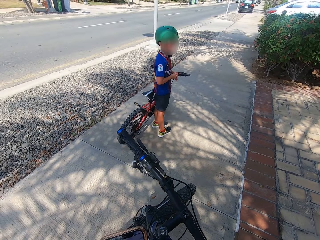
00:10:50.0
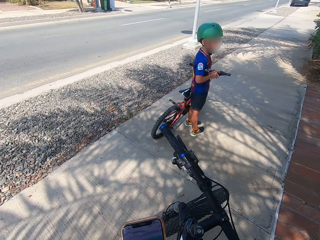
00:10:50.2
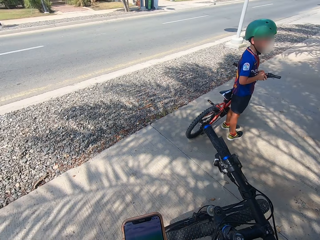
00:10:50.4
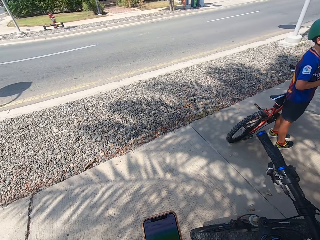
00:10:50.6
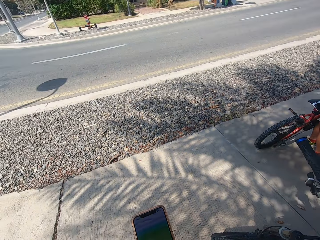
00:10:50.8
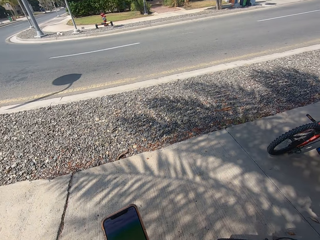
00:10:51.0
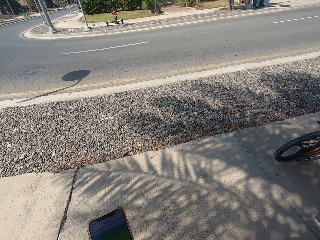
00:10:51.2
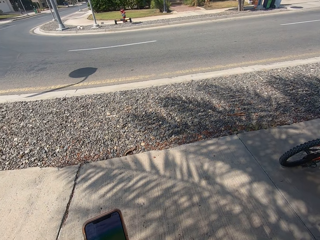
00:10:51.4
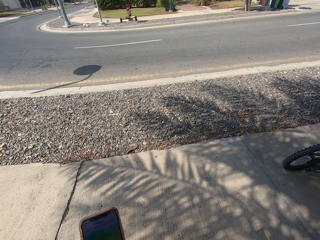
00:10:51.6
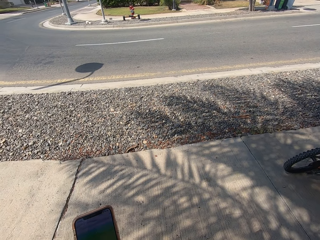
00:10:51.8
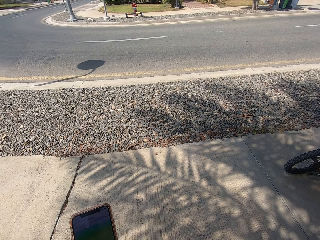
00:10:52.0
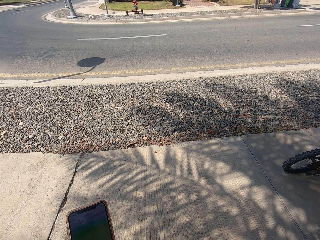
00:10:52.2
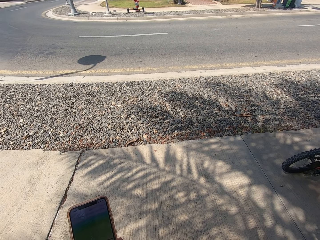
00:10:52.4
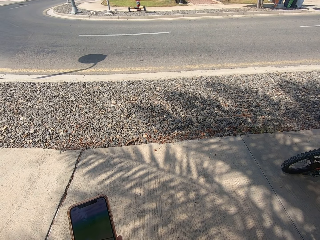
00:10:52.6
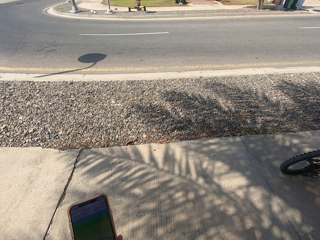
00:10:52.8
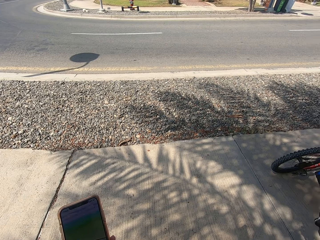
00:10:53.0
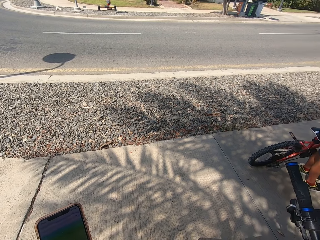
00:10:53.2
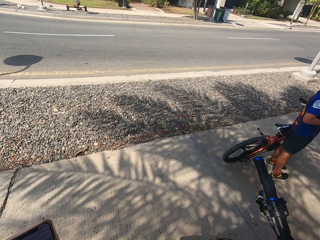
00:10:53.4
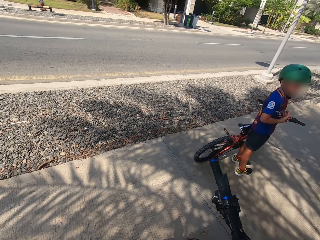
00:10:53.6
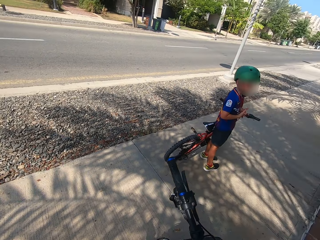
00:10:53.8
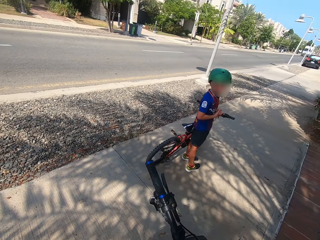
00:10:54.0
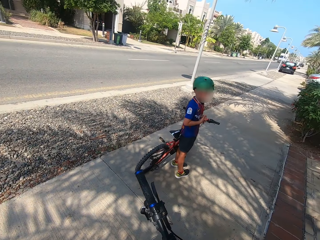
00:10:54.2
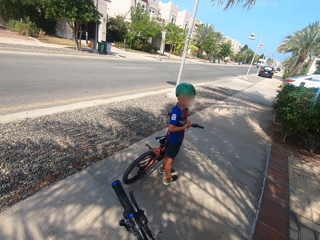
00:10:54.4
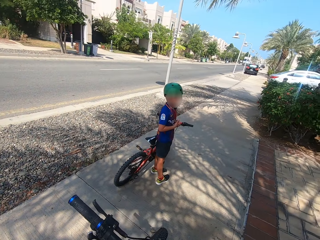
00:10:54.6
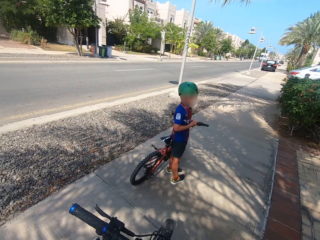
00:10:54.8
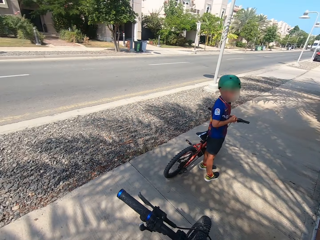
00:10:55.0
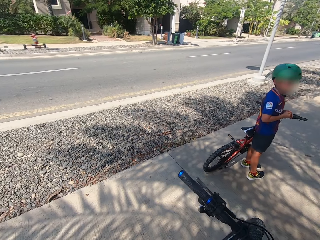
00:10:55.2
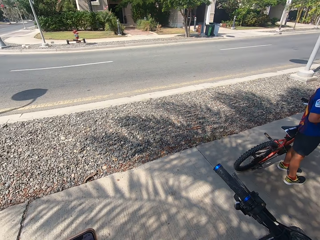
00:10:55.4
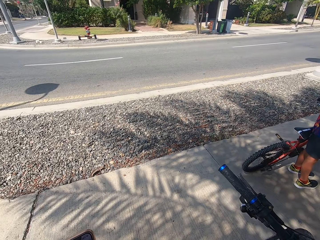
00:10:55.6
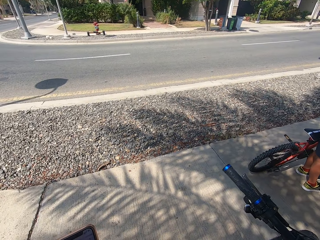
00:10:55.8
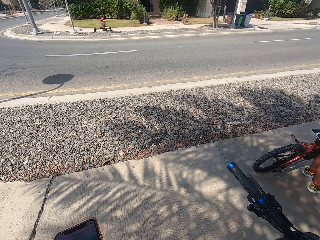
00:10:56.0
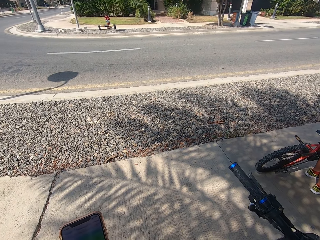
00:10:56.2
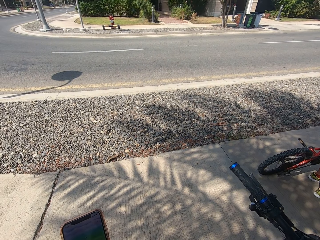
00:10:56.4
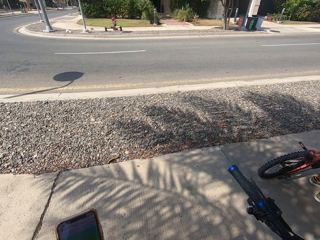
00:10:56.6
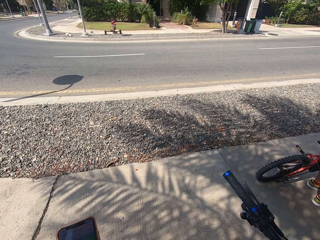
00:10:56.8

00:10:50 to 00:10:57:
The camera wearer scrolls the phone.

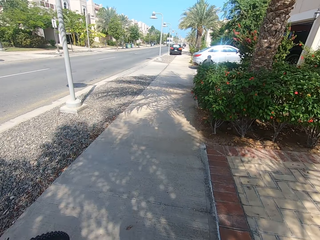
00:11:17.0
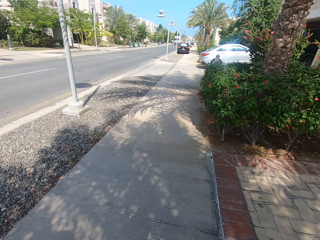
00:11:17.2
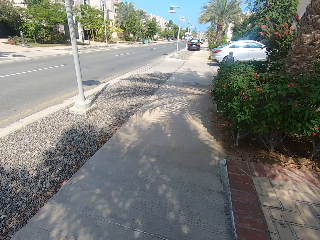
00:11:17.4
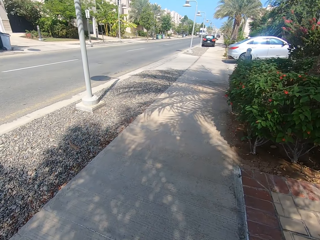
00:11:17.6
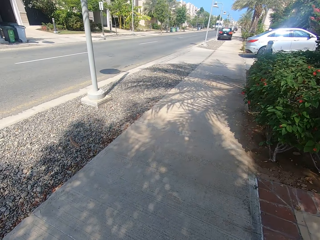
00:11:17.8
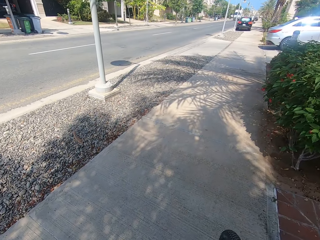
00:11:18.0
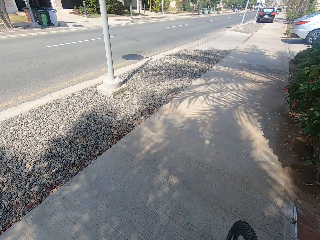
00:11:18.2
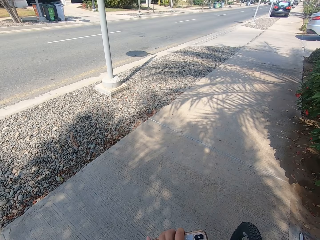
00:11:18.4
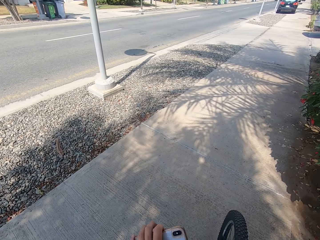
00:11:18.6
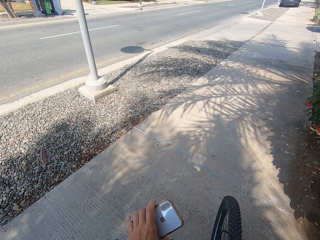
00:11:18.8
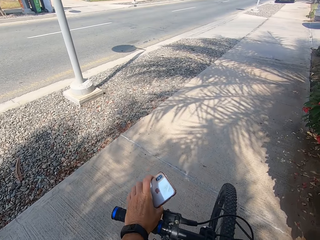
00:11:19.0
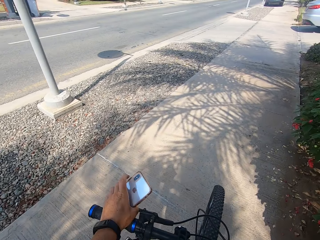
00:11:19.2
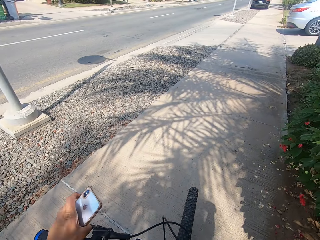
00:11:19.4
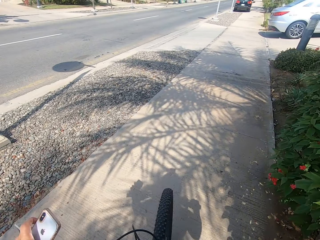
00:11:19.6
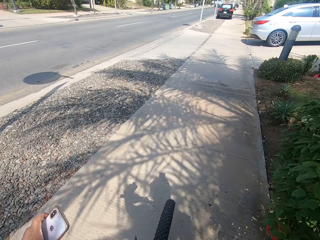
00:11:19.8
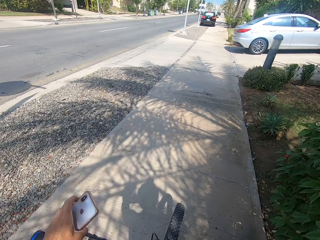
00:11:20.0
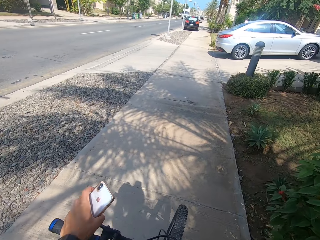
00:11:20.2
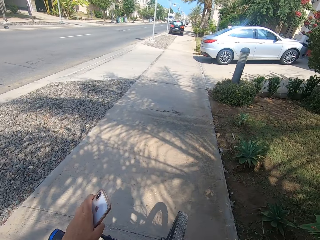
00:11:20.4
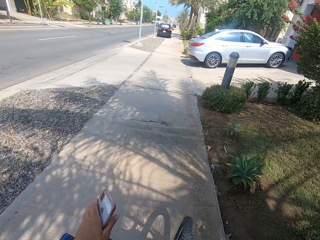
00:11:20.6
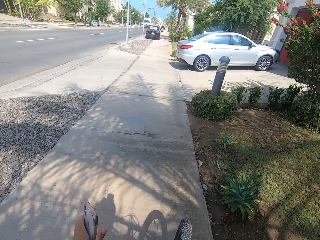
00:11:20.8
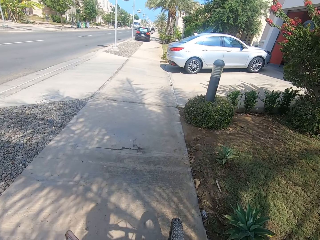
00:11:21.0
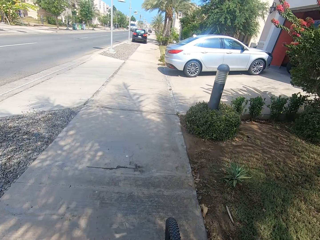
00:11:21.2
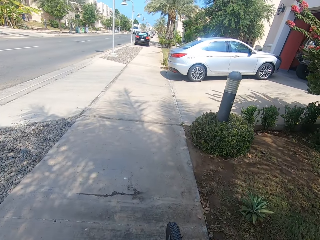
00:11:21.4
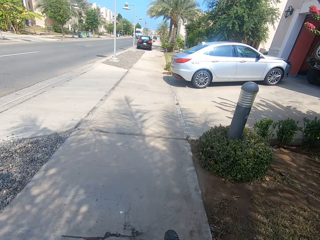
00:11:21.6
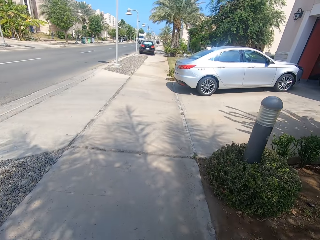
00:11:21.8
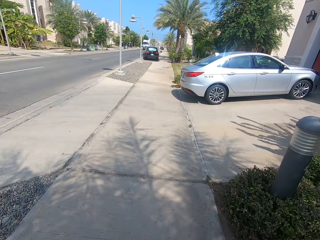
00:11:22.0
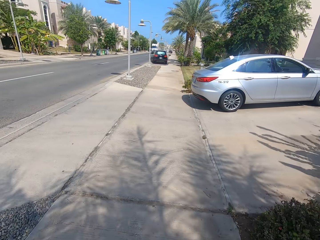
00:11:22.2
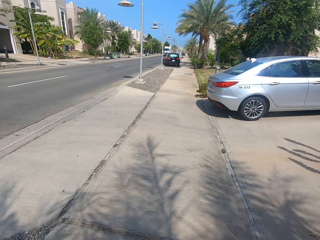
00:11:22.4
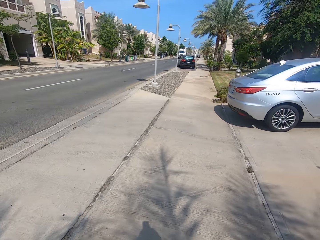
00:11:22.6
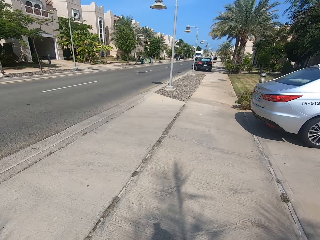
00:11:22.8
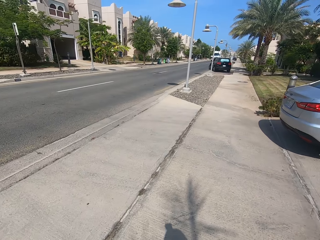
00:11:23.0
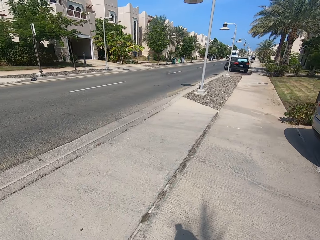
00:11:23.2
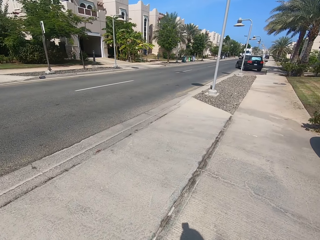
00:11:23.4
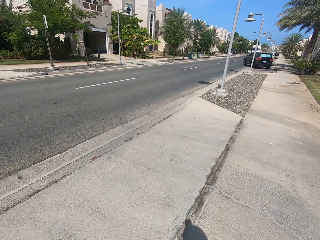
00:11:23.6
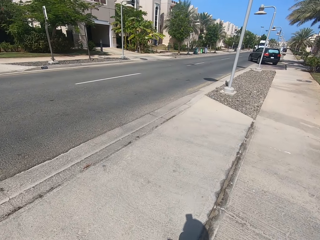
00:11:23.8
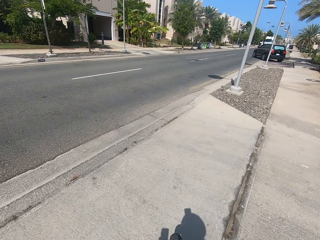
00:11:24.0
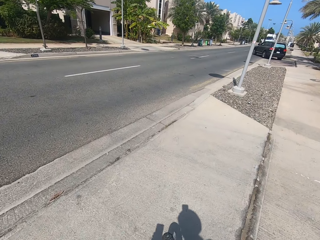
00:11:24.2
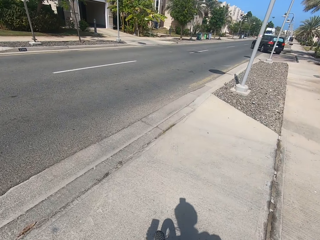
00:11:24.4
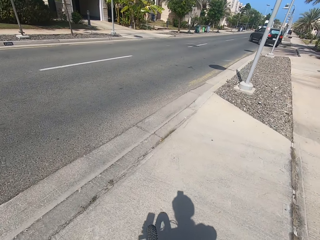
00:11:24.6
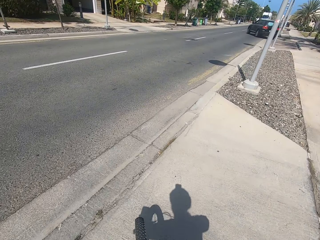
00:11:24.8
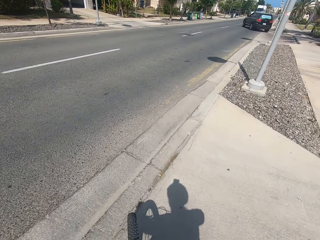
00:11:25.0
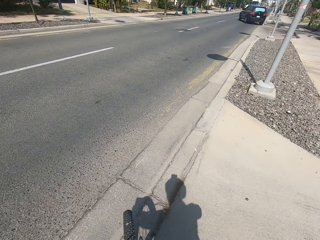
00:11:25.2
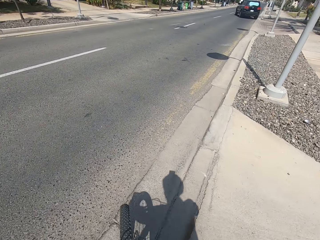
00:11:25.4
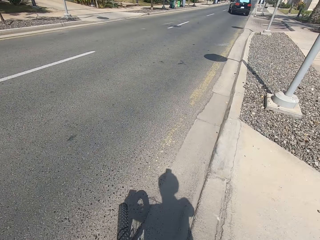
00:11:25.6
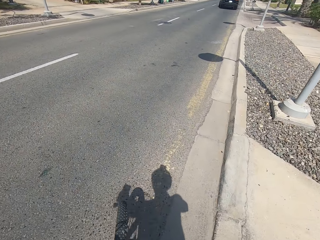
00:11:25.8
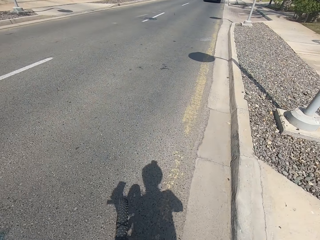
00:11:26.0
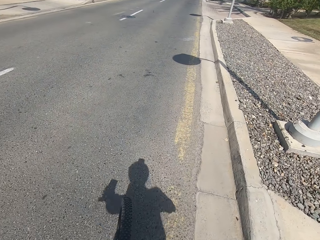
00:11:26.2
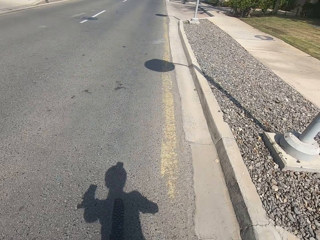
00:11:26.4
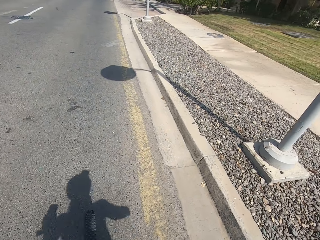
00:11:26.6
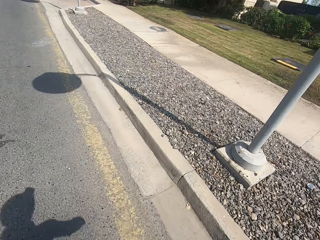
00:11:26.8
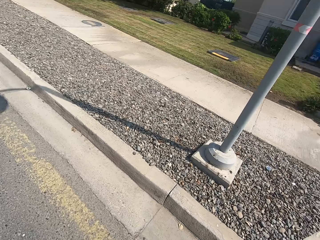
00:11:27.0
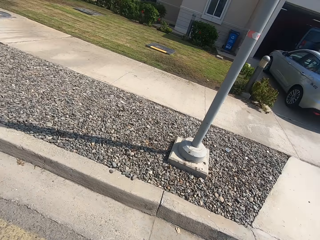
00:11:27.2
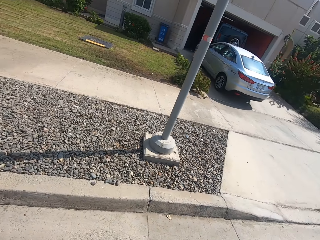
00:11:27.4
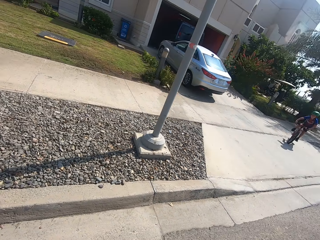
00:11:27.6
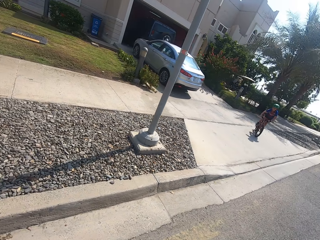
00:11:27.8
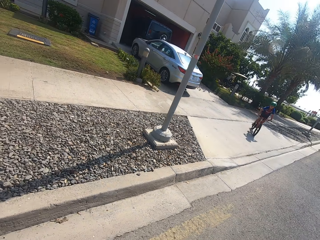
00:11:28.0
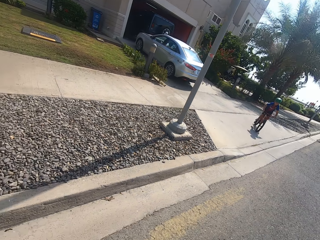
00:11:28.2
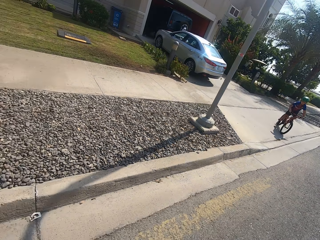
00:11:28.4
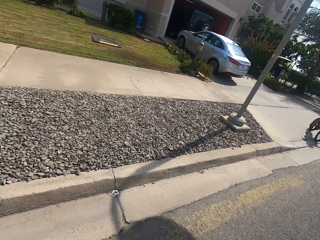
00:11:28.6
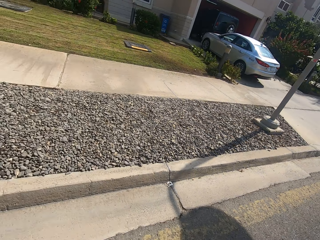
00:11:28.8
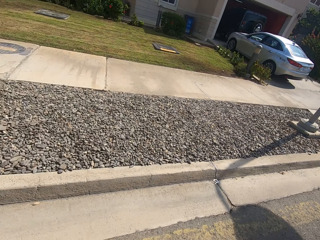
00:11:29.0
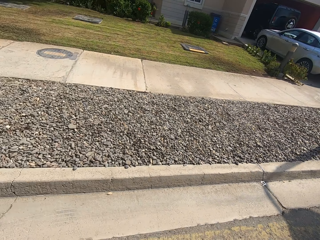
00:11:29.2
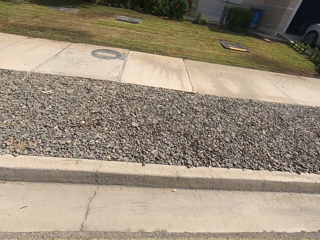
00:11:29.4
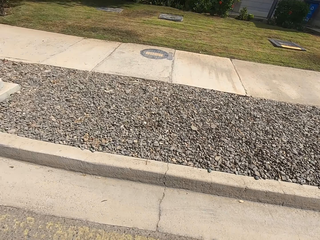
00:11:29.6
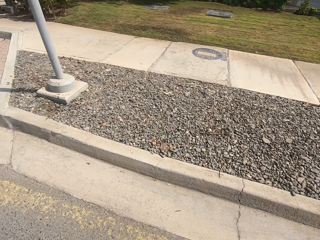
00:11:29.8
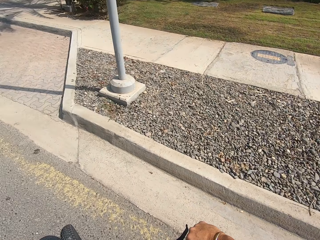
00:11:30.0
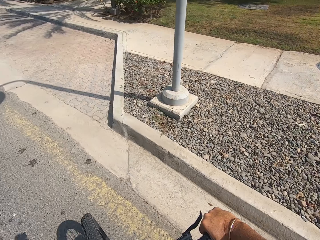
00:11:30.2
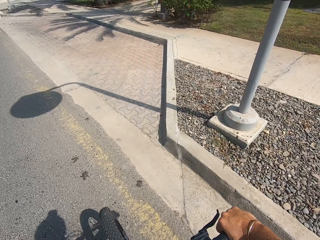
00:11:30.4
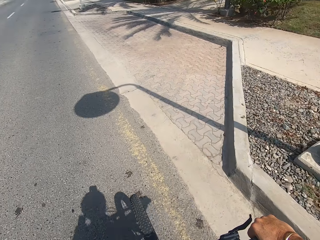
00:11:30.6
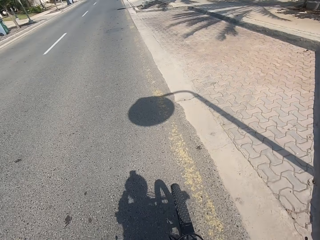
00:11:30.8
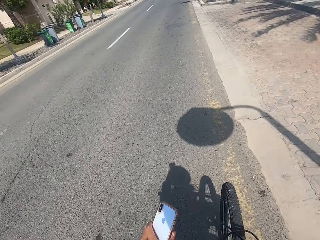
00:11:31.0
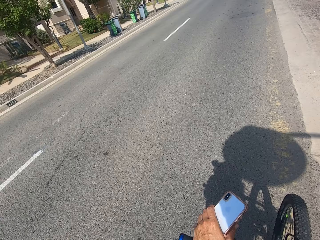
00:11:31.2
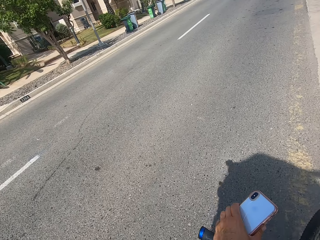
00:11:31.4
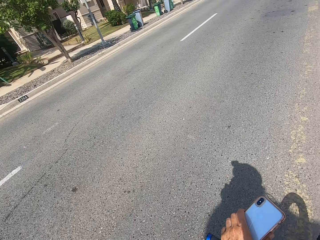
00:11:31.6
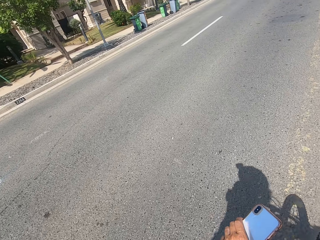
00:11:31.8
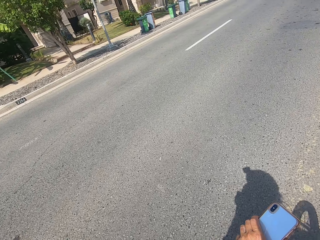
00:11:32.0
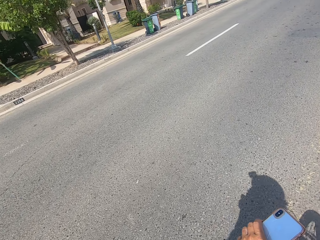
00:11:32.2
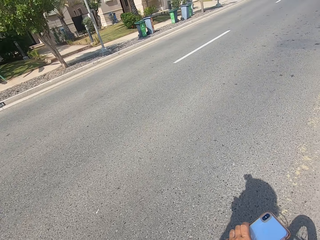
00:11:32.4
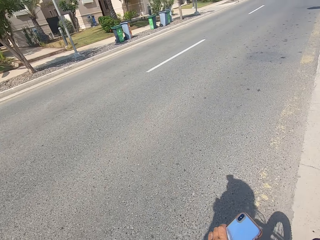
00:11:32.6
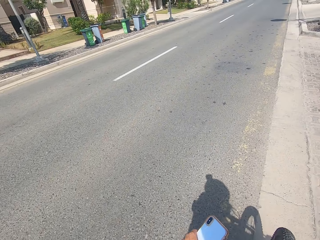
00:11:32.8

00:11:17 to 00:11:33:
The camera wearer rides a bicycle. They look at a person. The person rides a bicycle. The camera wearer cycles.
